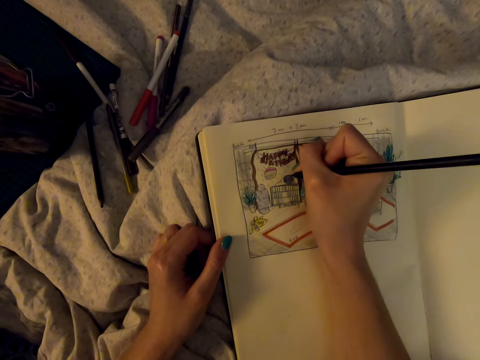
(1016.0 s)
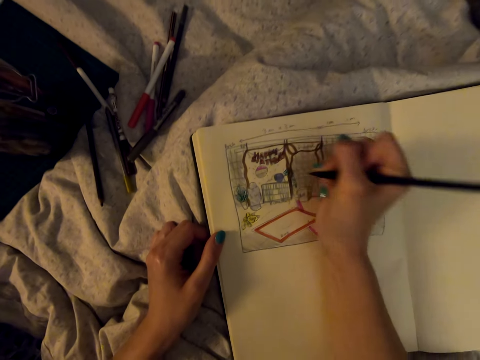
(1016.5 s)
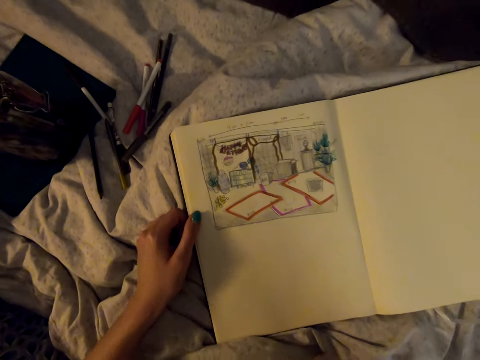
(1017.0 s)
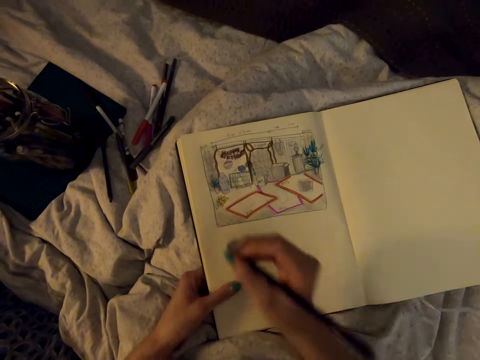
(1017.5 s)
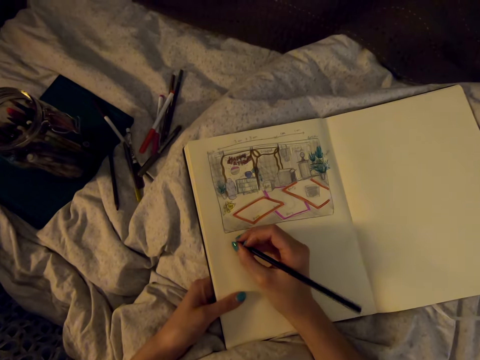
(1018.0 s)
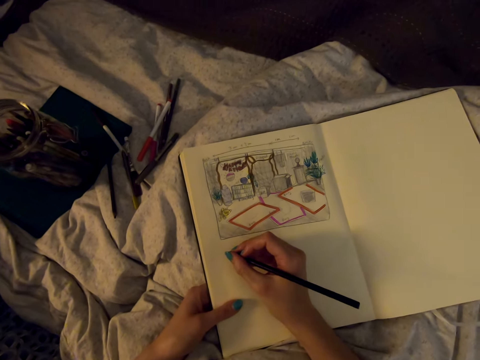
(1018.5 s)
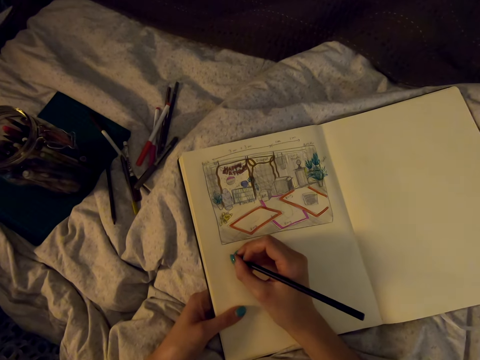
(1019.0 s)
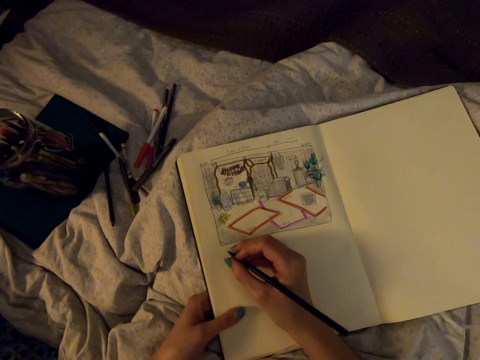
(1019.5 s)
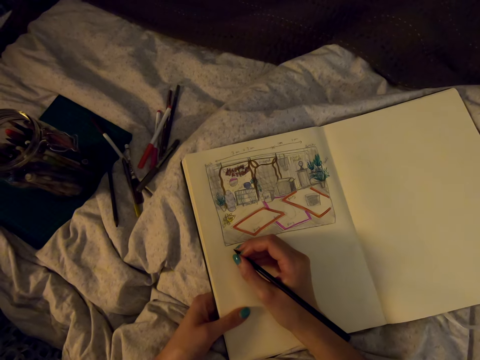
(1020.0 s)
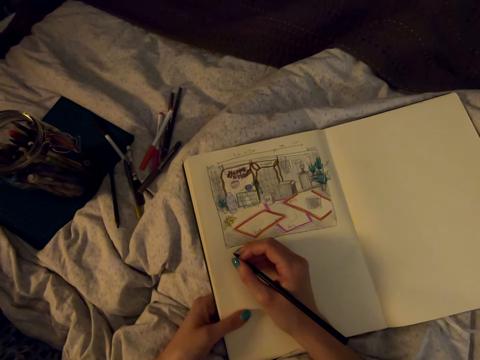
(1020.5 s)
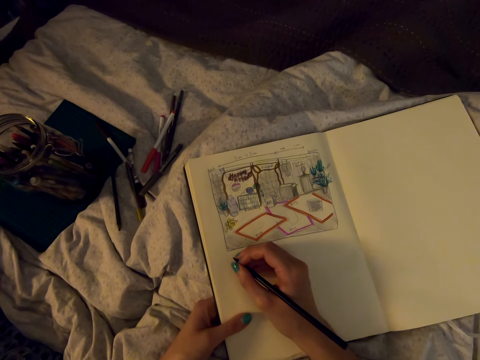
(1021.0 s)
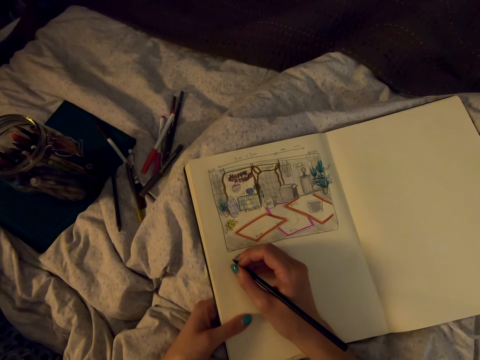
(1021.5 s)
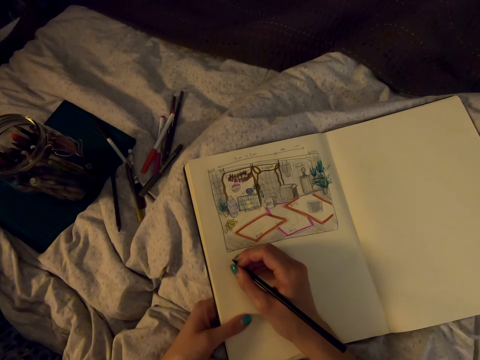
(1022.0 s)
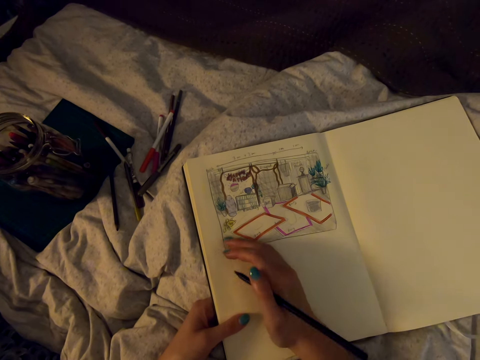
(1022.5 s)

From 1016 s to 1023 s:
The camera wearer holds the pencil in her hands.

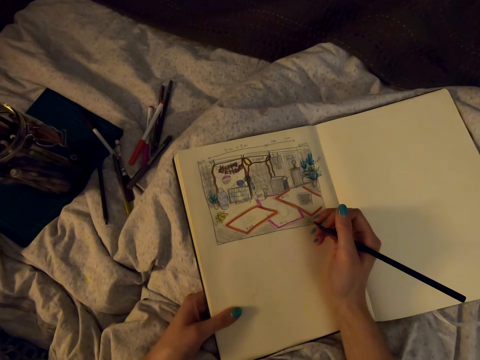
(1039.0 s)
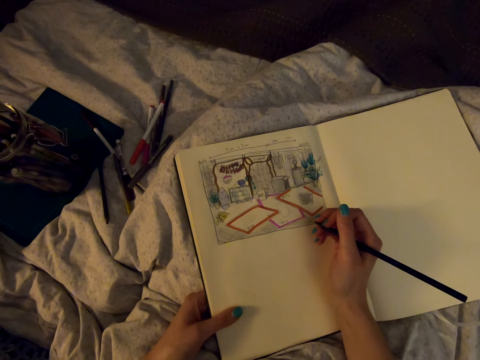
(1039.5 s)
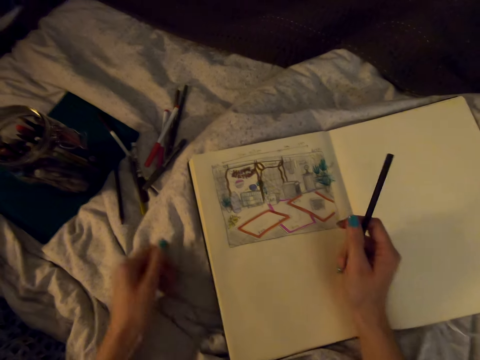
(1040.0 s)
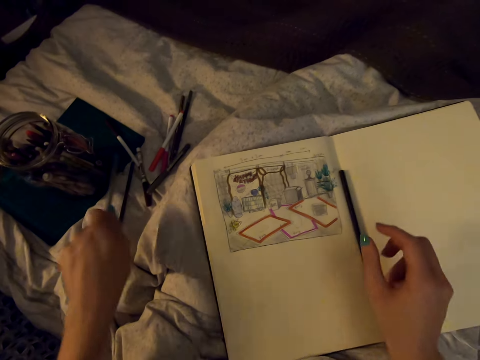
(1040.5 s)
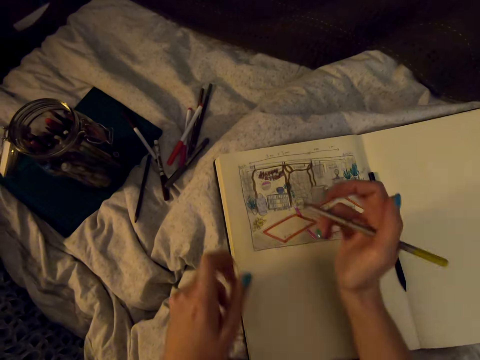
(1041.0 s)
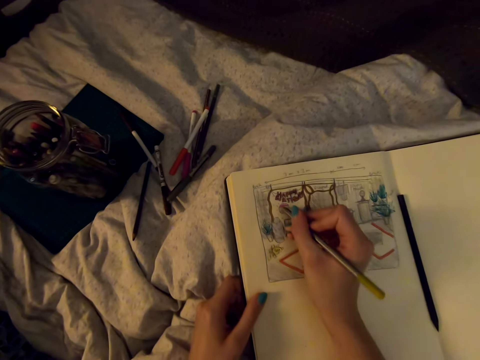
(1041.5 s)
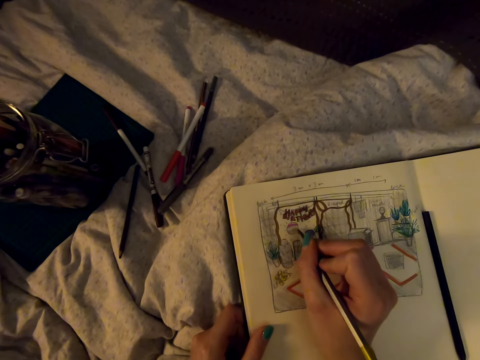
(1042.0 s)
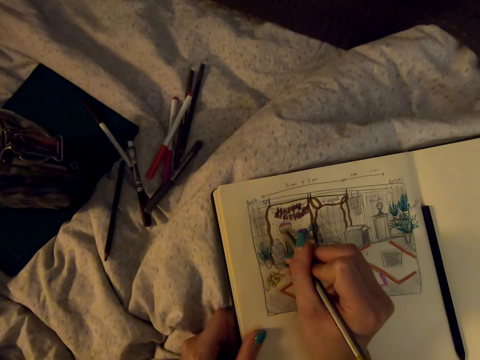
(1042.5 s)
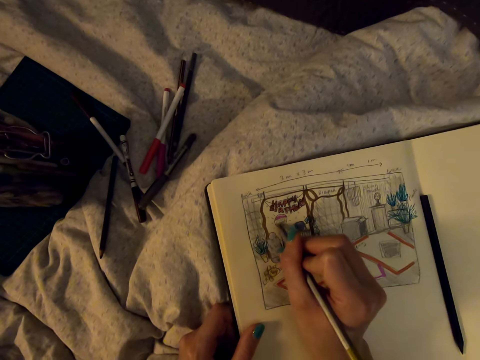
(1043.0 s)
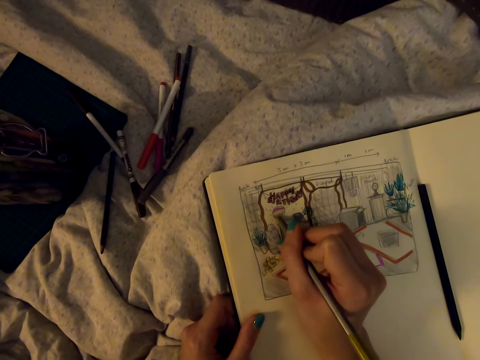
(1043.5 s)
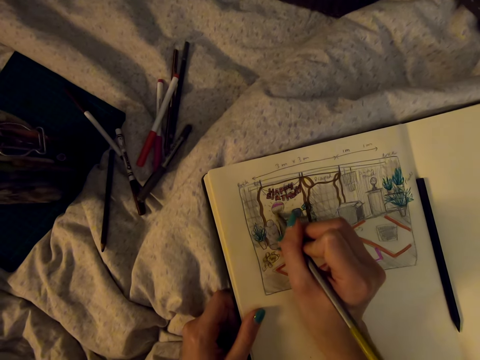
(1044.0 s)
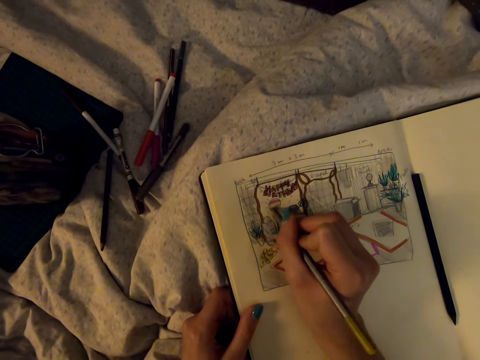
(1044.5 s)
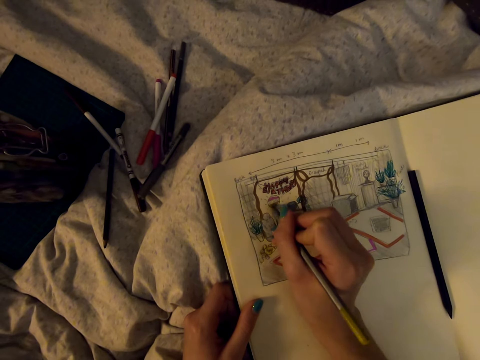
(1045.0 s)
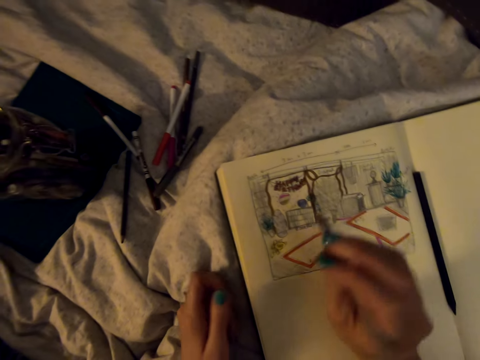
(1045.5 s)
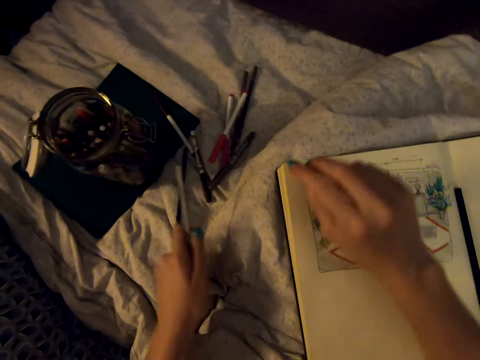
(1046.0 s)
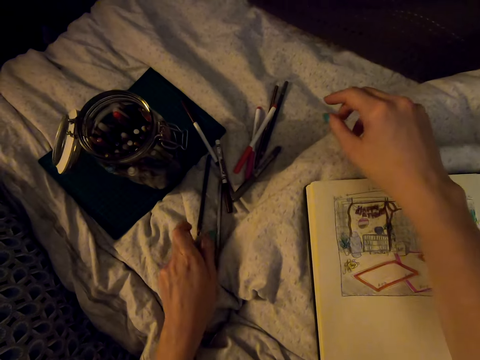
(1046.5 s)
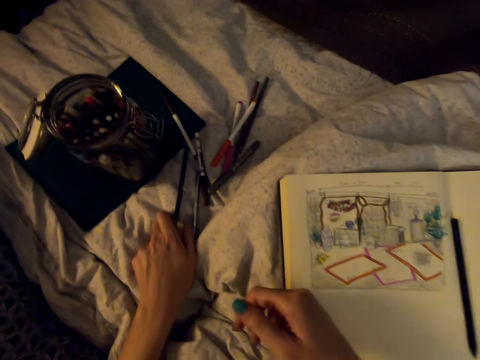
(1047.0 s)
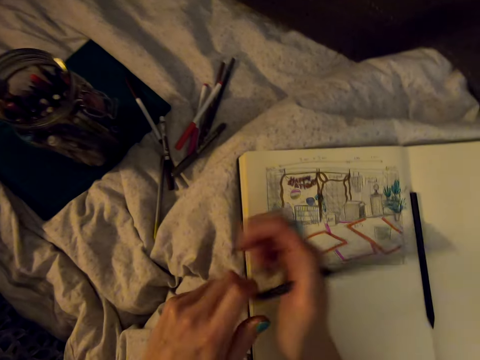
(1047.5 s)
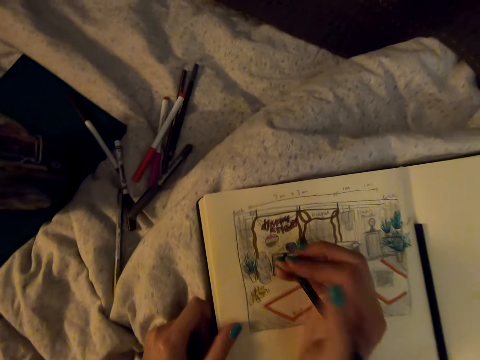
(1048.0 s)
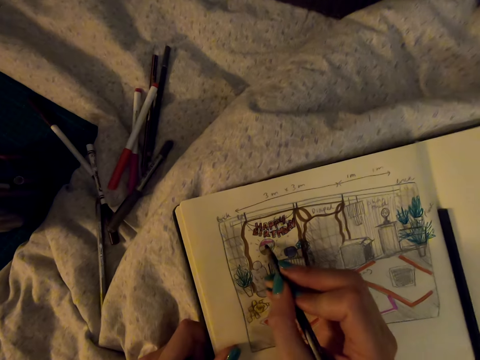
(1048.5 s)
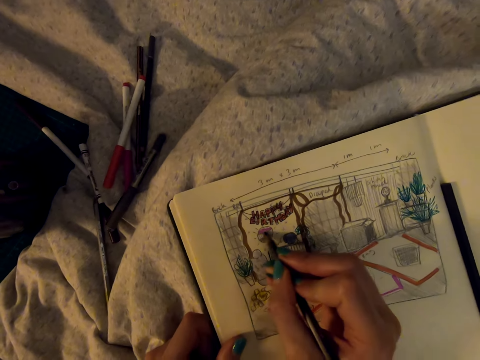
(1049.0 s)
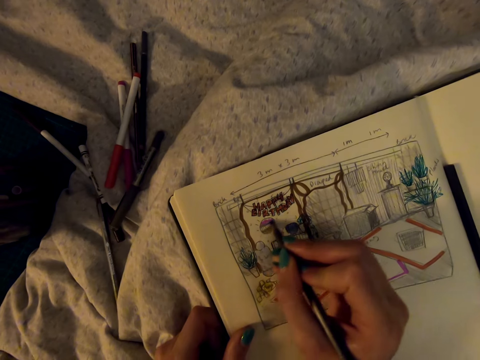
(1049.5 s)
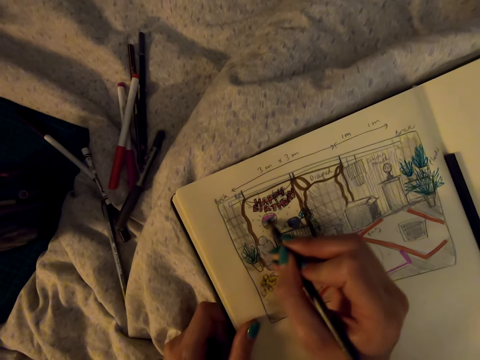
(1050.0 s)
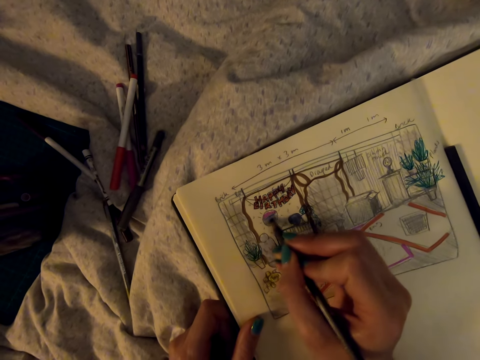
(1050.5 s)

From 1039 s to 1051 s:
The camera wearer picks up a color pencil. They place the pencil on the book. They color the drawing. They draw on the book with the color pencil. They put the pencil down. They pick up a pencil. They draw on the book with the pencil.

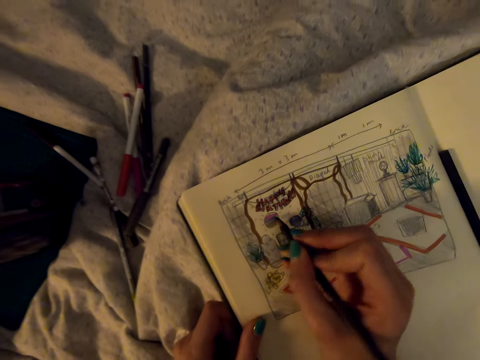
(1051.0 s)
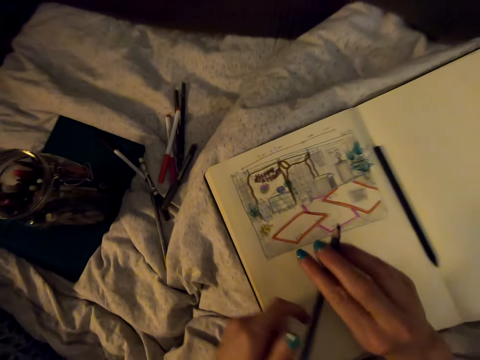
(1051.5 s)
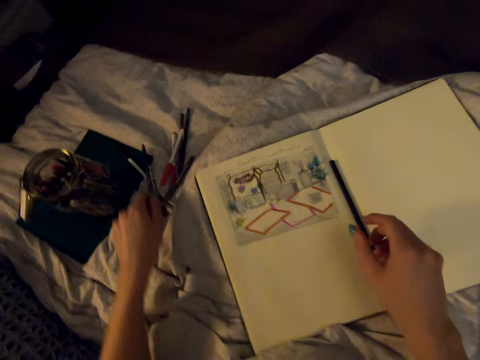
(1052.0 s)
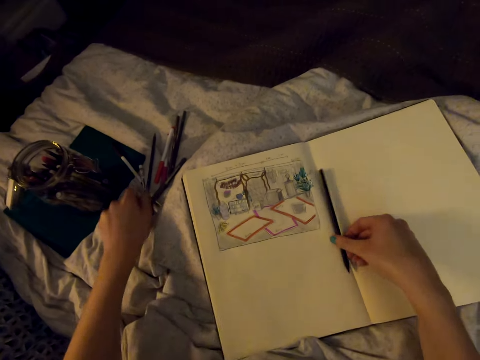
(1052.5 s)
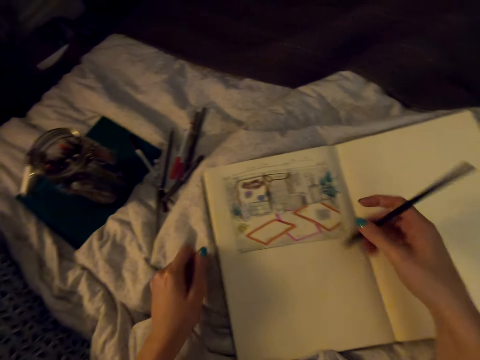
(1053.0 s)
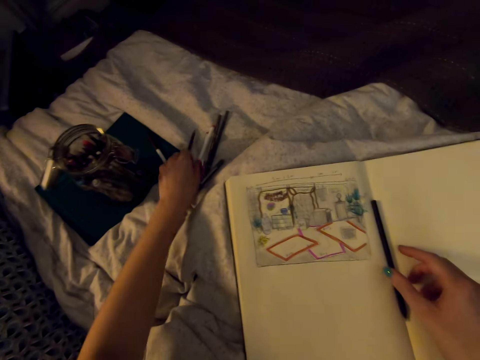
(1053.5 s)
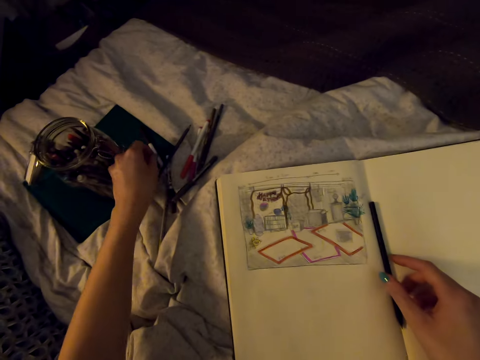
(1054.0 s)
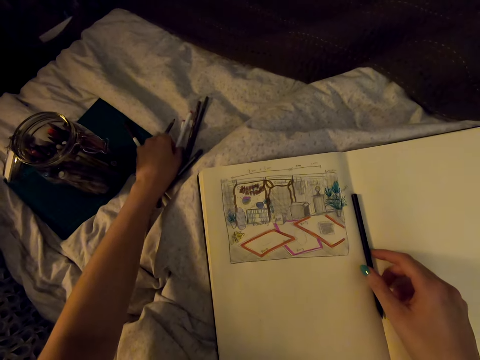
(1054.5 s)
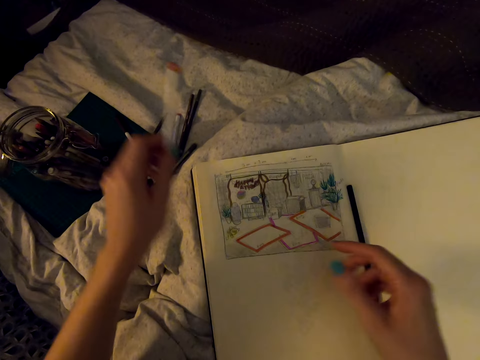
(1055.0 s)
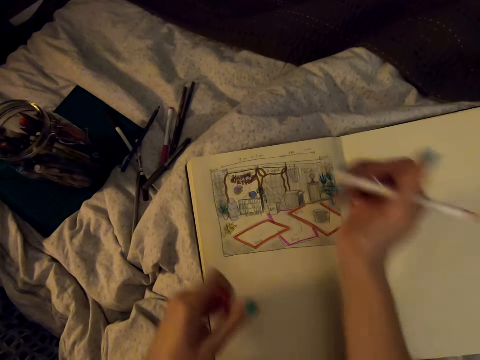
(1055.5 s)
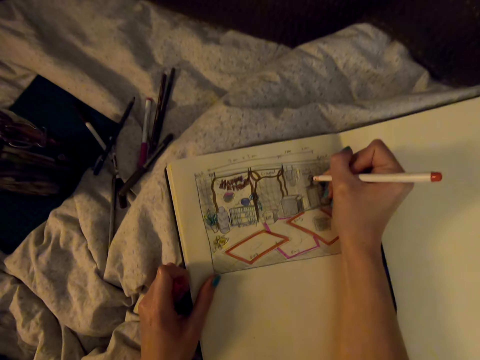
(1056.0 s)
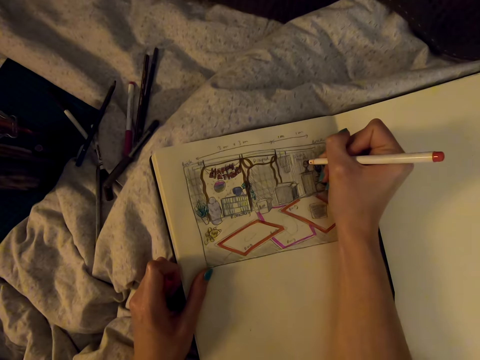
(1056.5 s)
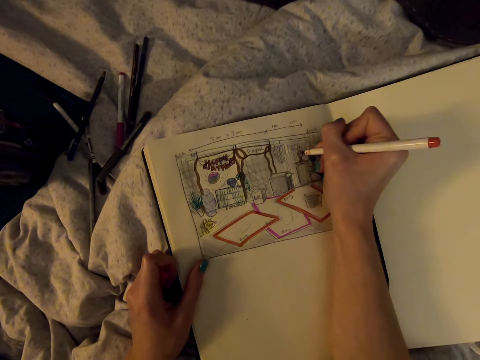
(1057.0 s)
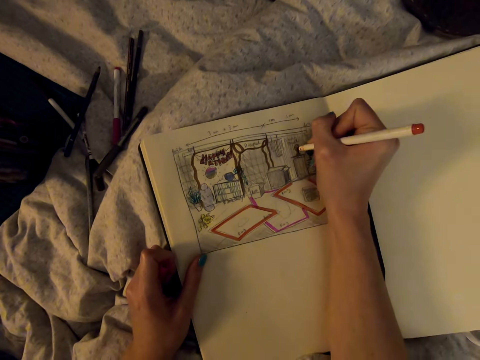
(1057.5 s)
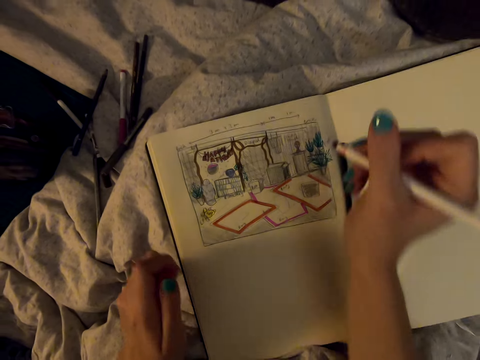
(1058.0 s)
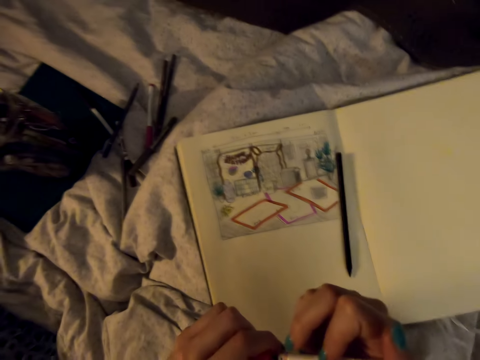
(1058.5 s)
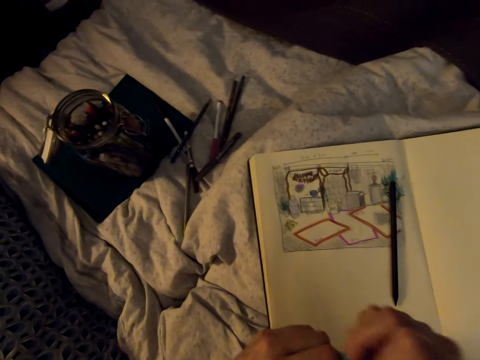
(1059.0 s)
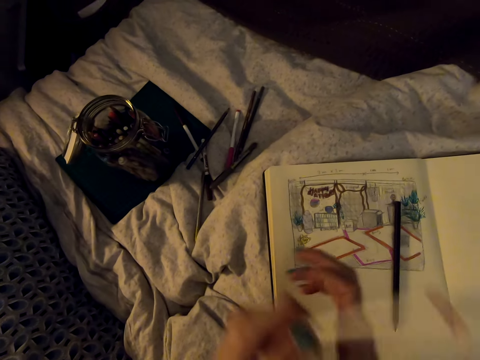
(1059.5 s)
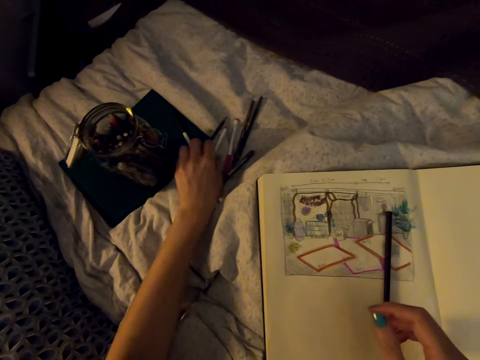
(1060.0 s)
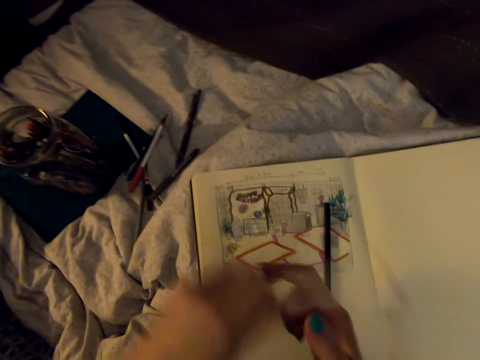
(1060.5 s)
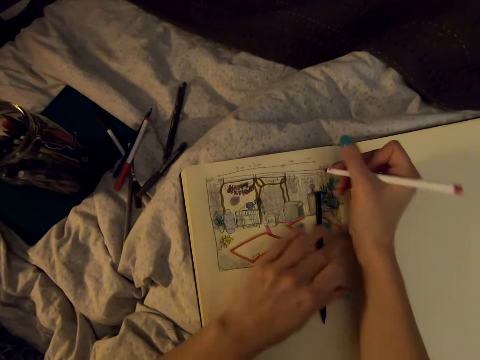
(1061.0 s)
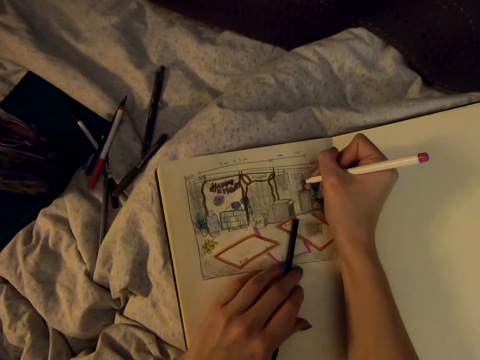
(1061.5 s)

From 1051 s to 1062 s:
The camera wearer puts the pencil down. They pick up the pencil. They pick up a marker pen. They color the drawing. They draw on the book with the marker pen. They put the cap on the marker pen. They put the marker pen down. They pick up a marker pen.
